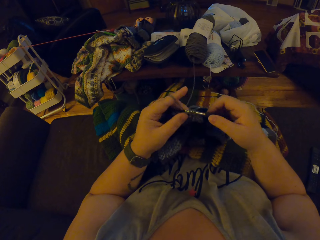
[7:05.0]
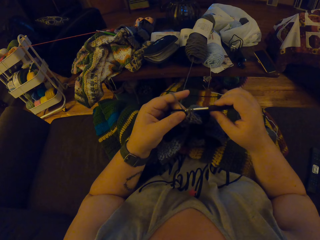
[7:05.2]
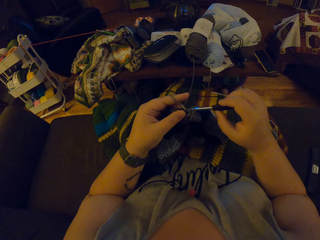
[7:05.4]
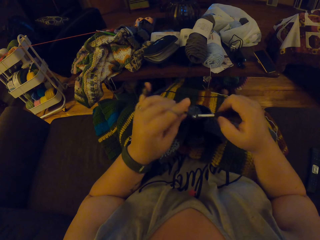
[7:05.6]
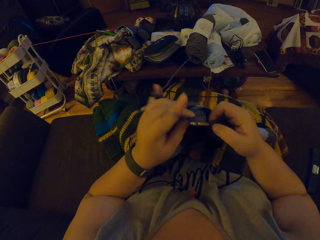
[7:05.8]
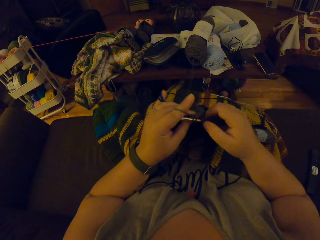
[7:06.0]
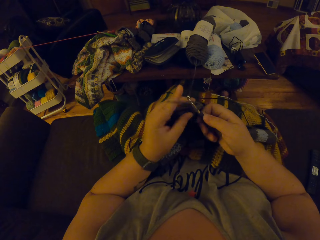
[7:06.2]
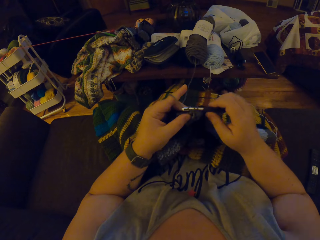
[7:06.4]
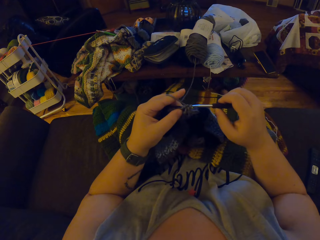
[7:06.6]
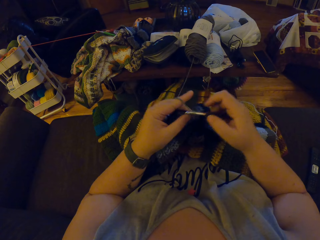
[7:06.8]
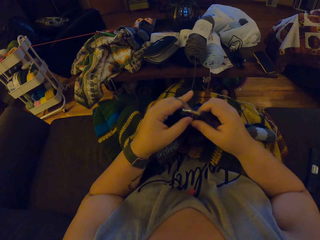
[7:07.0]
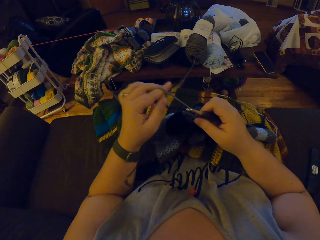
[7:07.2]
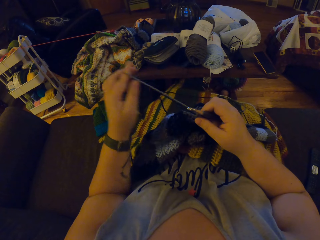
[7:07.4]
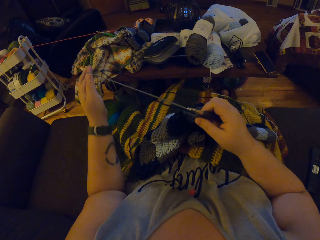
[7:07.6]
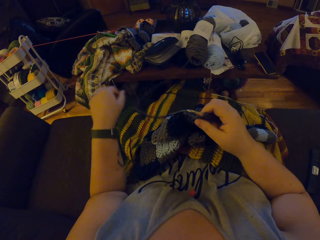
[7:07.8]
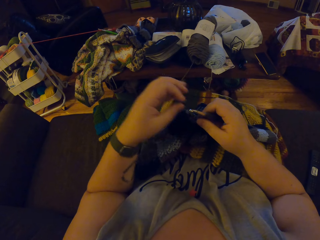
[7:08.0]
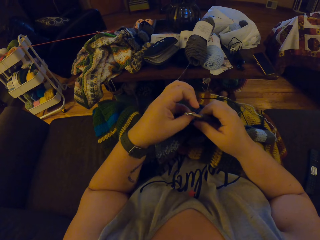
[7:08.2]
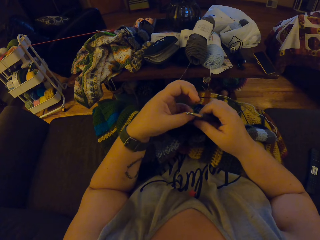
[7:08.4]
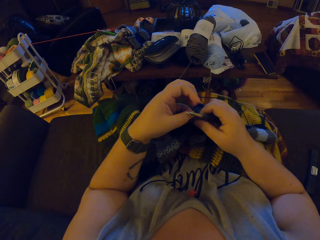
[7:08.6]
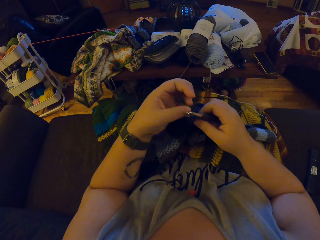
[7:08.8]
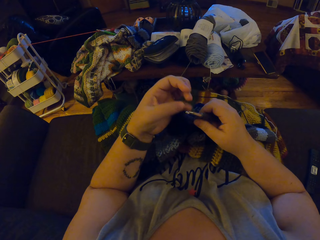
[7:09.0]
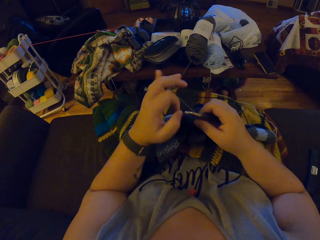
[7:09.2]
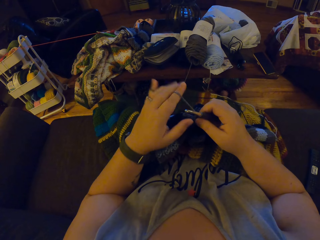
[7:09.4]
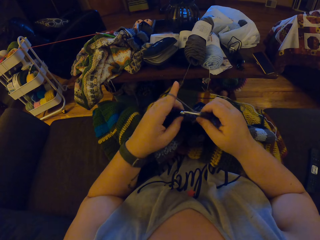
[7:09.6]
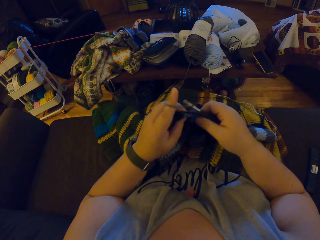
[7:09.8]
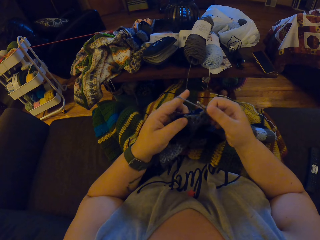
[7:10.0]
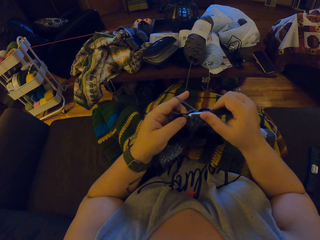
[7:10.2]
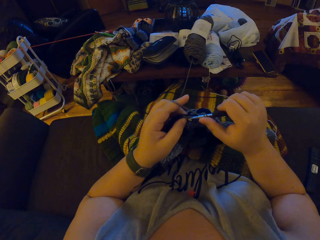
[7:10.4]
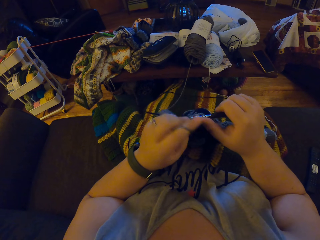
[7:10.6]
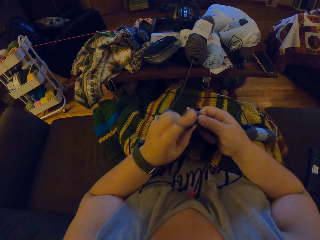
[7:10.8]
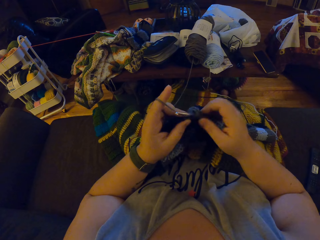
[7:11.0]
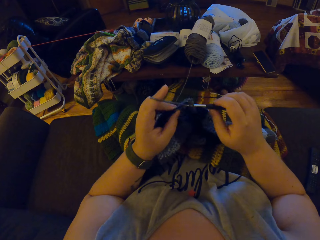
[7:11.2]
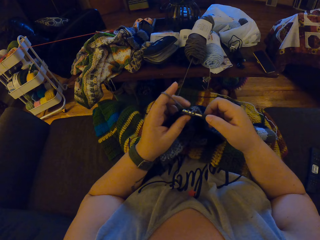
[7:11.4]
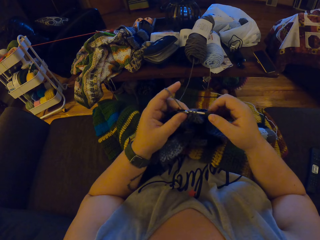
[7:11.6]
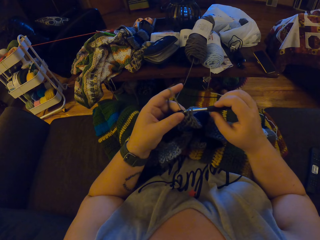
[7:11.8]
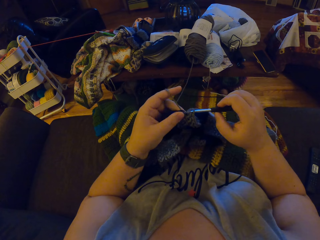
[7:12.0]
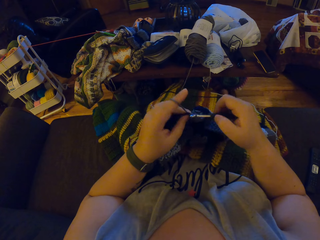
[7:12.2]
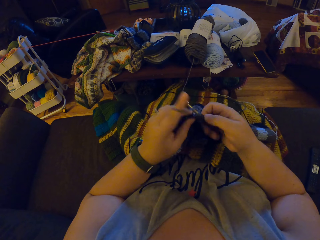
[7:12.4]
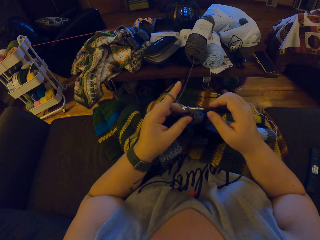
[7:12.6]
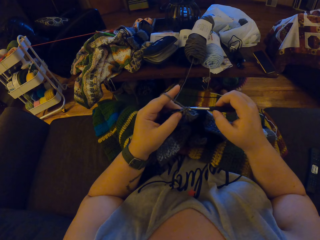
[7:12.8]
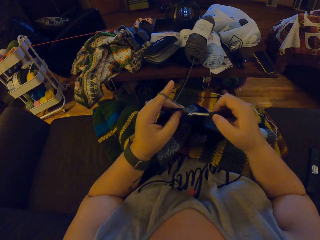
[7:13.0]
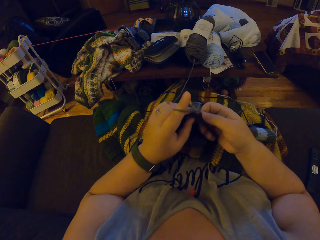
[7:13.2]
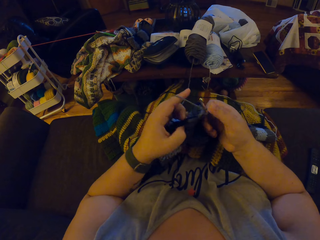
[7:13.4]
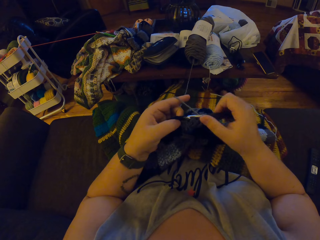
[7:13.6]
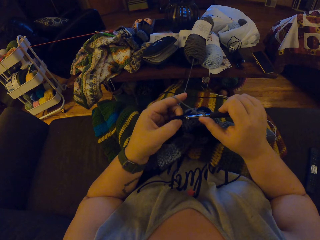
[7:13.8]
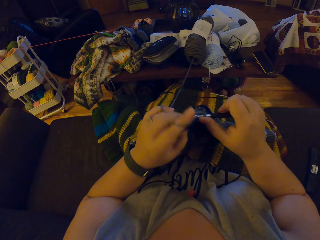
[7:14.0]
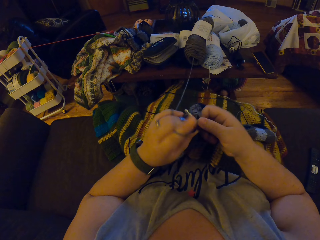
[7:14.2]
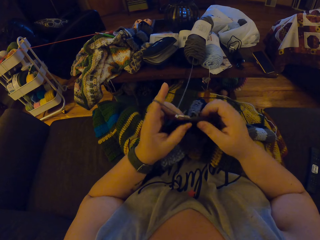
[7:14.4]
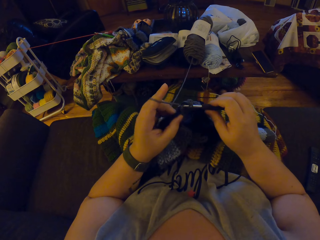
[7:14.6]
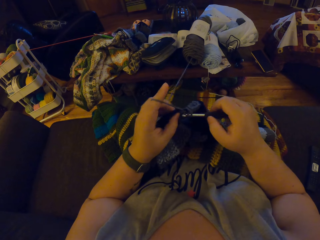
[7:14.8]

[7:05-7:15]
The camera wearer unhangs the grey yarn from her left fingers. She pulls the thread with her hands. She hangs the grey yarn on her left pinky finger. She hangs the grey yarn on her left index finger. She crochets the grey yarn with a crochet hook.

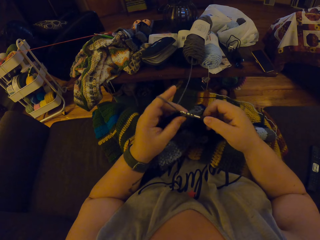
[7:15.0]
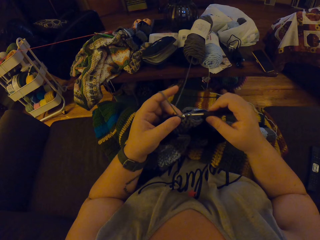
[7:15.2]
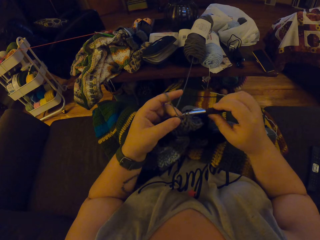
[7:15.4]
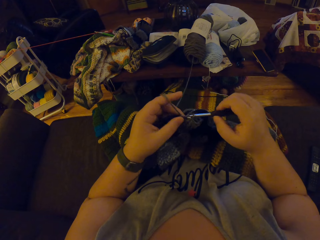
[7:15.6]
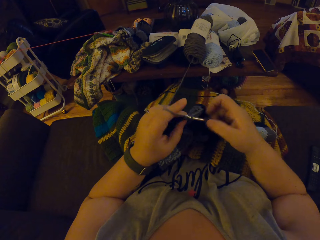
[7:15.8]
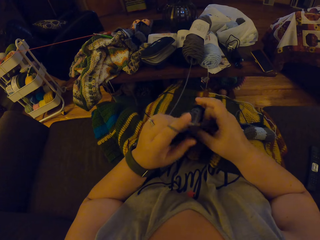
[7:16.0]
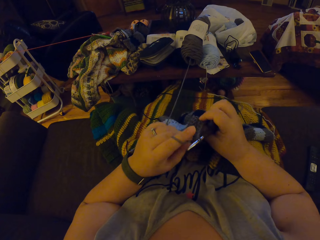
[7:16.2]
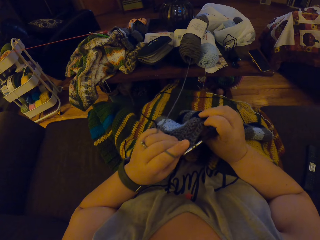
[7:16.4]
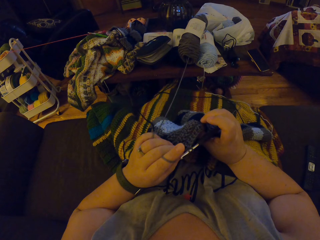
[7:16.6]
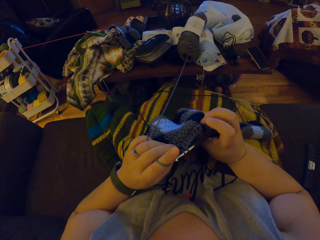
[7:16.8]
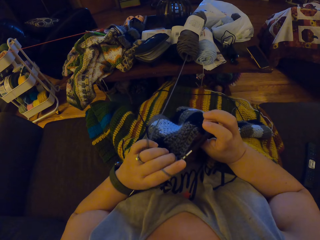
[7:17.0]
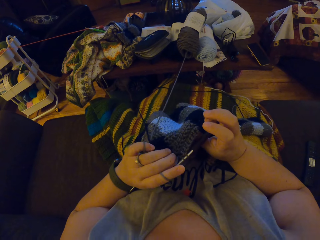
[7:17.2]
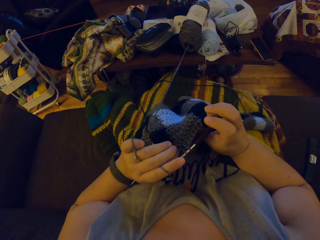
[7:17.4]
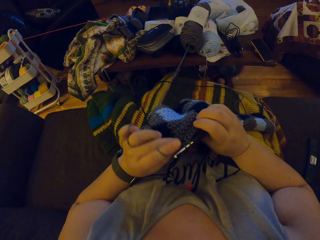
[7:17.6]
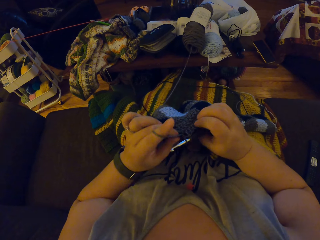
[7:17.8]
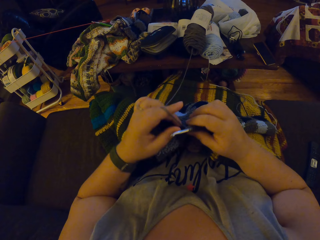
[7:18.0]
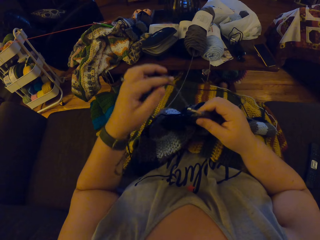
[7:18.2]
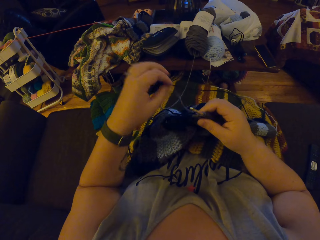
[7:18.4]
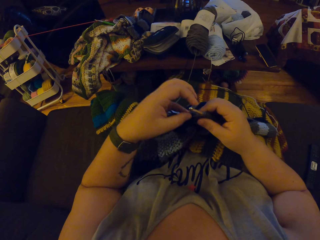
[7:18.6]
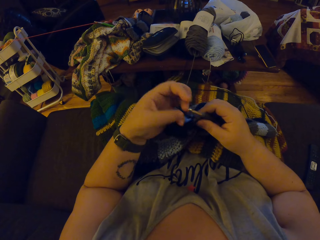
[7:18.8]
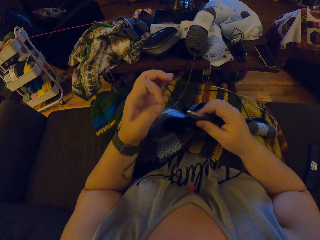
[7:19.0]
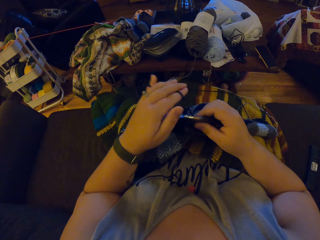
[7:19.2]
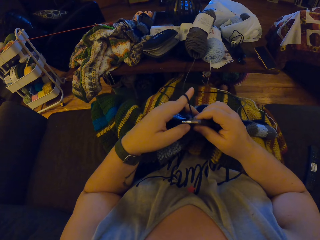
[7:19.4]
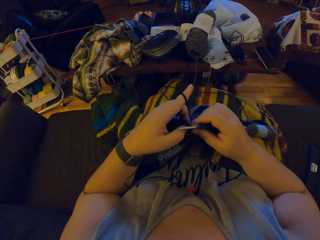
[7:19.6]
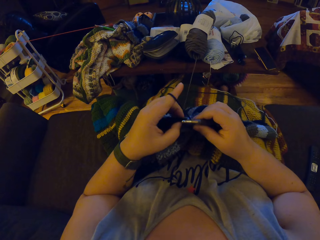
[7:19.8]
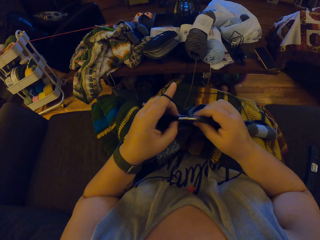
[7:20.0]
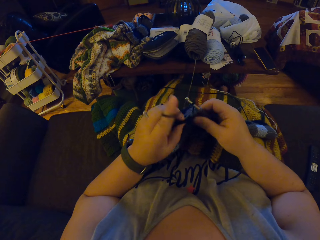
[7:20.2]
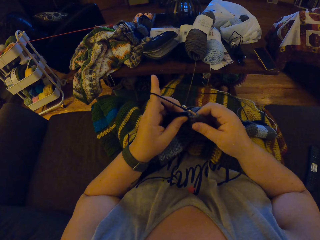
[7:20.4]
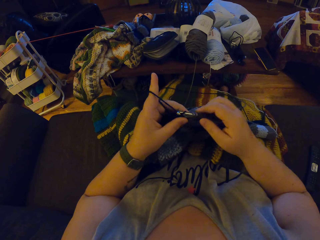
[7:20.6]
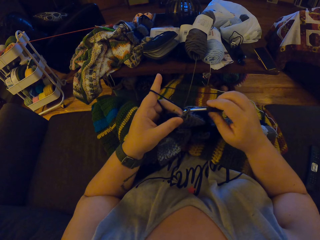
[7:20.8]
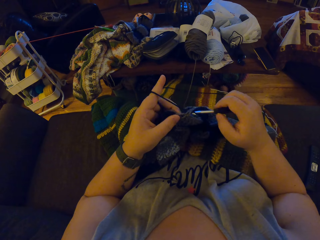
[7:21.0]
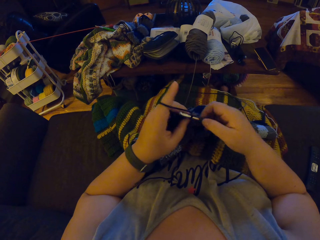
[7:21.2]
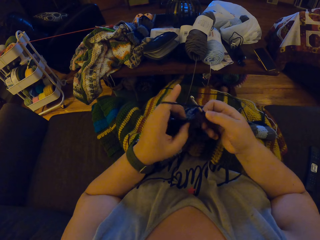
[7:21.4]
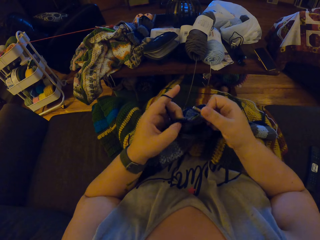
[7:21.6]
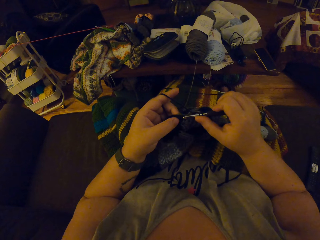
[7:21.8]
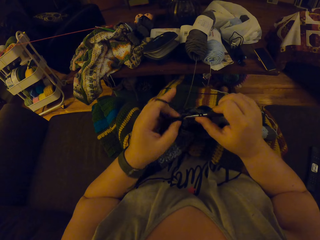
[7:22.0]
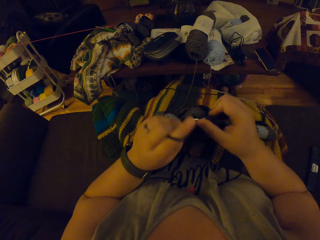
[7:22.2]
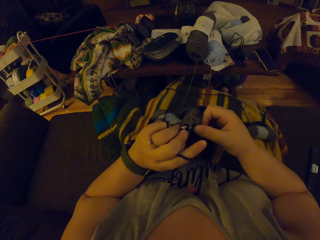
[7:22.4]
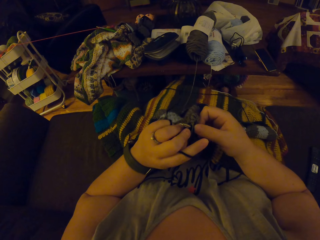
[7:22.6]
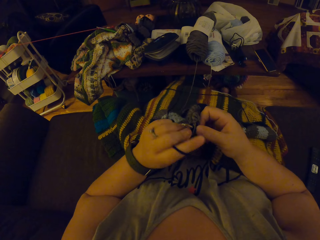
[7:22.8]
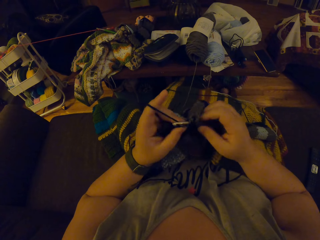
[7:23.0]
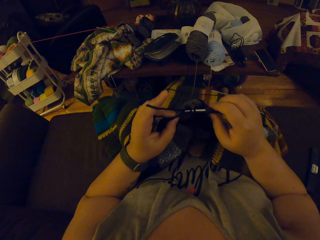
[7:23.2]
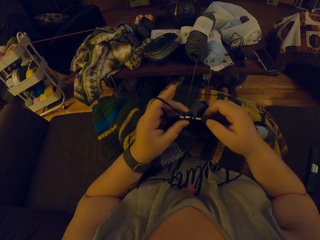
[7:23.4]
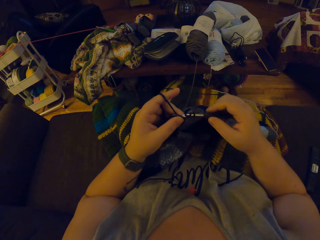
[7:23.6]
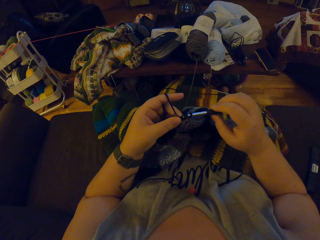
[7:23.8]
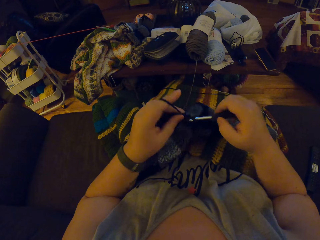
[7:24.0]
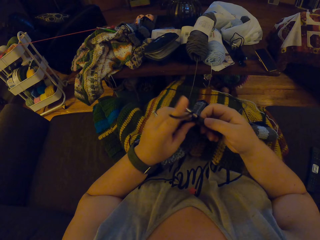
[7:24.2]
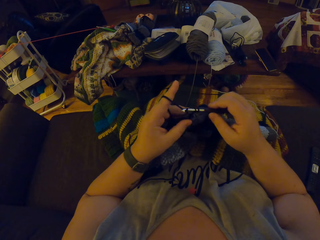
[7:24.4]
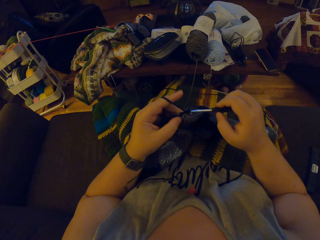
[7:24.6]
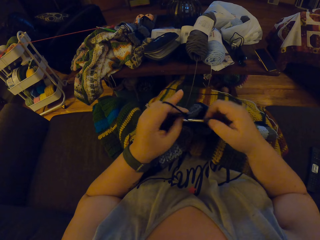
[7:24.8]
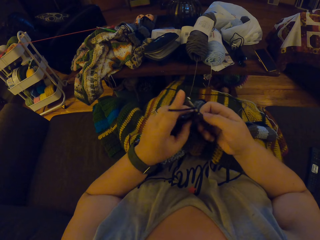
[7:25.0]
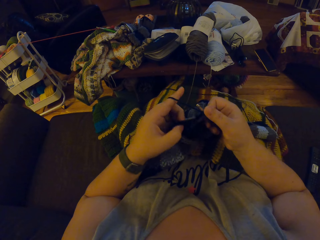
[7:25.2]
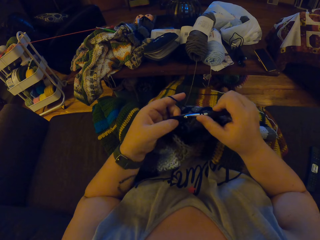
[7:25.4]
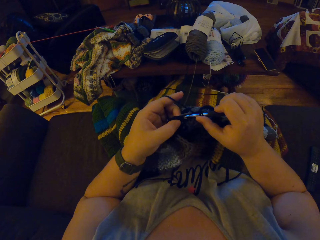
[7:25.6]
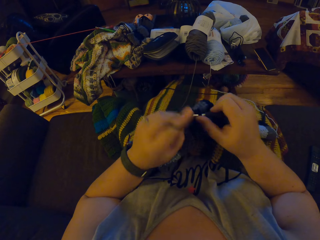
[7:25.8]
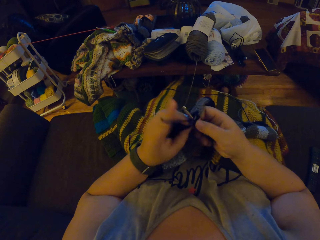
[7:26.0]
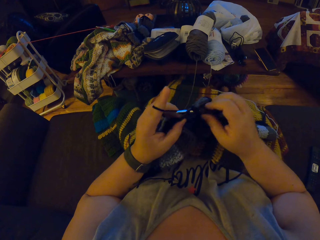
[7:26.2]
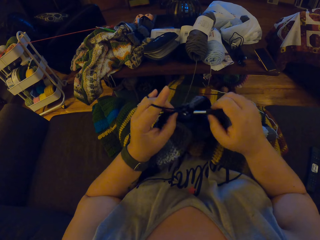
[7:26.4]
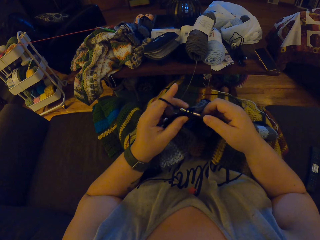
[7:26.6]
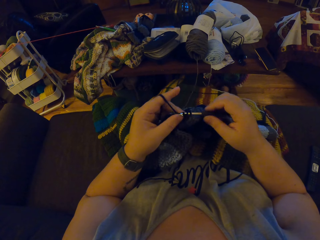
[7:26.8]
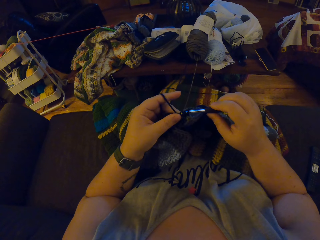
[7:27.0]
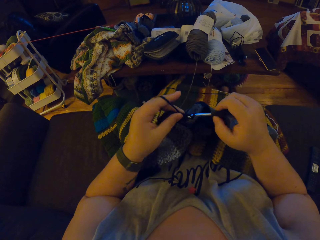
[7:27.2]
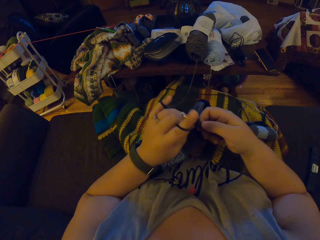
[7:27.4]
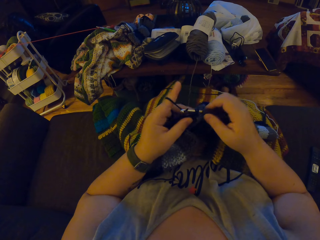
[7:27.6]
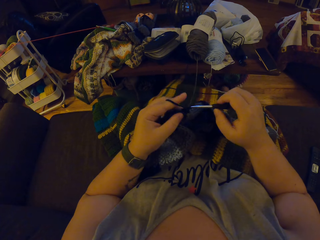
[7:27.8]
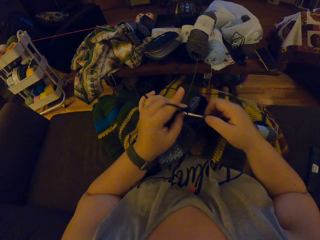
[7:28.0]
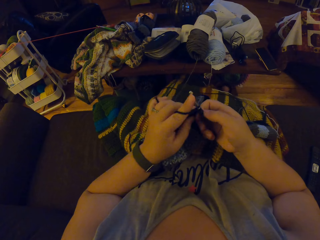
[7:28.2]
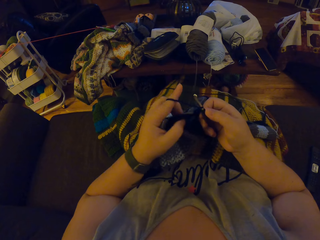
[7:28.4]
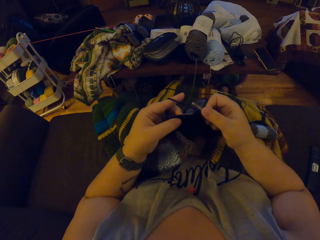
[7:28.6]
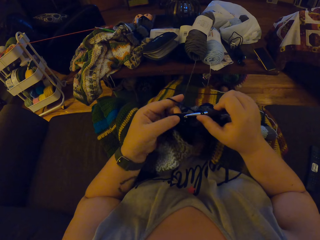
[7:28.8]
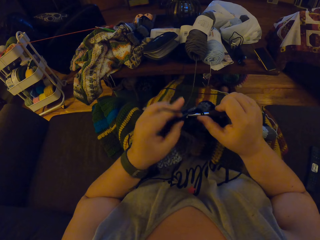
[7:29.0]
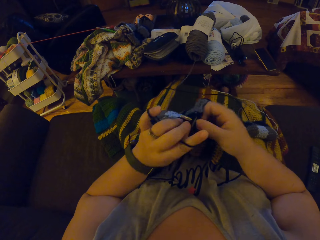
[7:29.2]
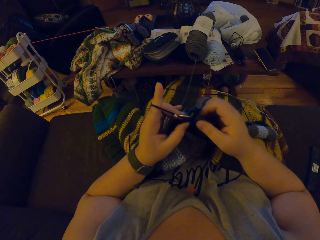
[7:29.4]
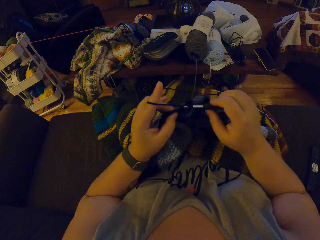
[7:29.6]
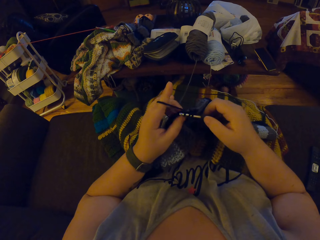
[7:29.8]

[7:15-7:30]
The camera wearer examines the crochet. She unhangs the grey yarn from her left fingers. She hangs the black yarn on her left pinky finger. She hangs the black yarn on her left index finger. She crochets the black yarn with a crochet hook.
